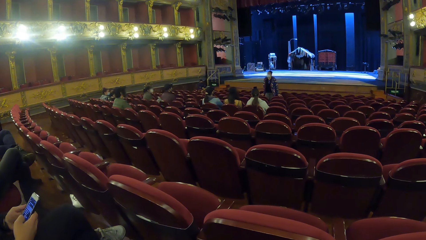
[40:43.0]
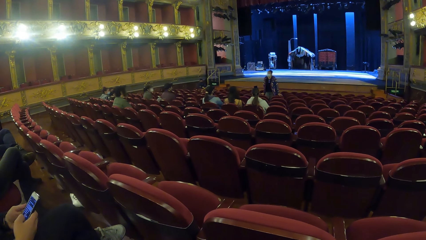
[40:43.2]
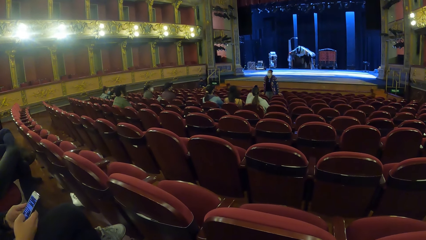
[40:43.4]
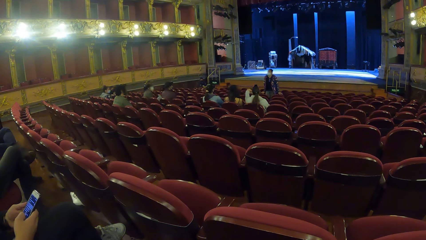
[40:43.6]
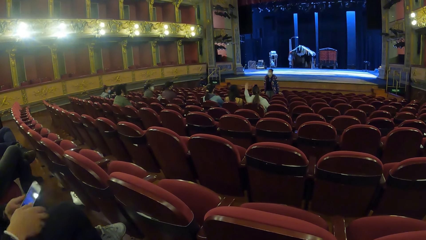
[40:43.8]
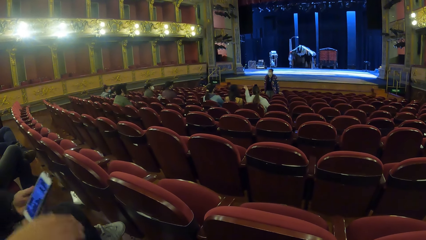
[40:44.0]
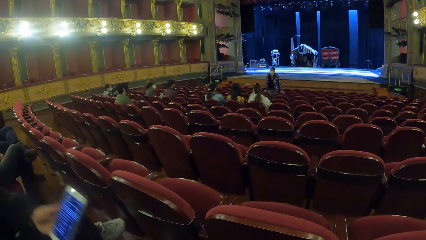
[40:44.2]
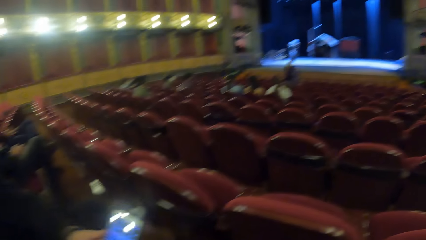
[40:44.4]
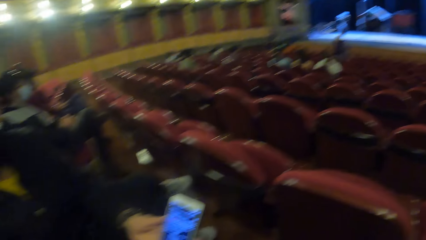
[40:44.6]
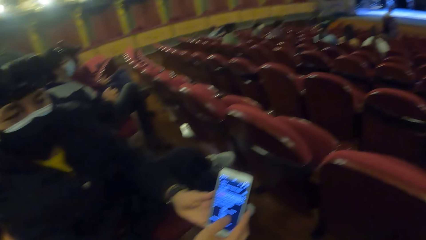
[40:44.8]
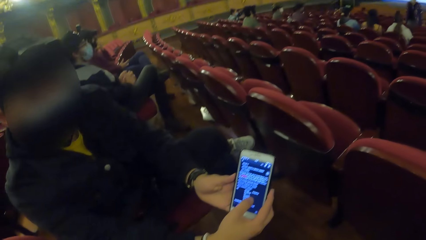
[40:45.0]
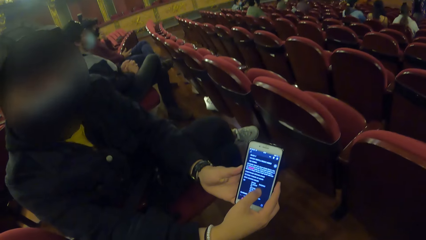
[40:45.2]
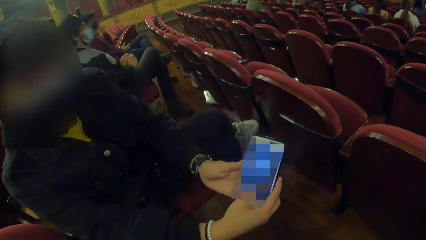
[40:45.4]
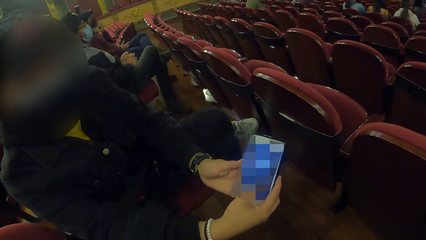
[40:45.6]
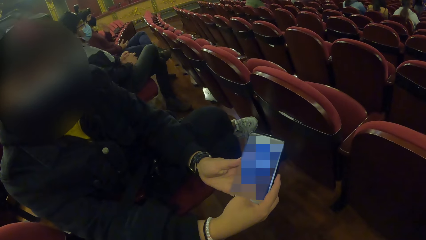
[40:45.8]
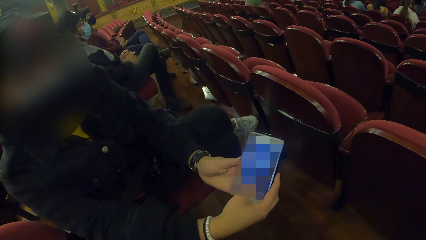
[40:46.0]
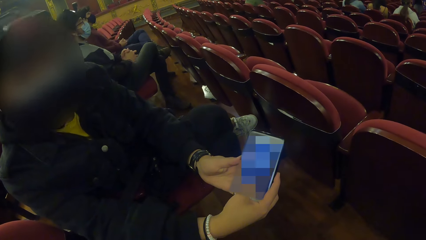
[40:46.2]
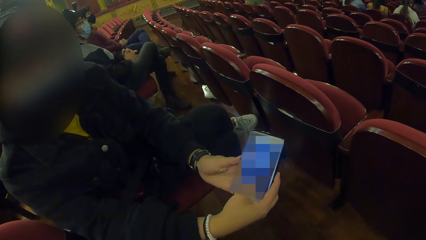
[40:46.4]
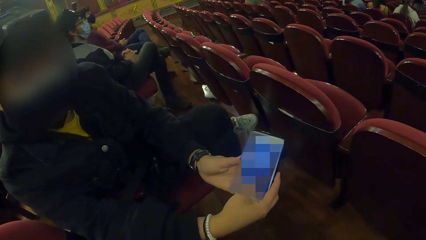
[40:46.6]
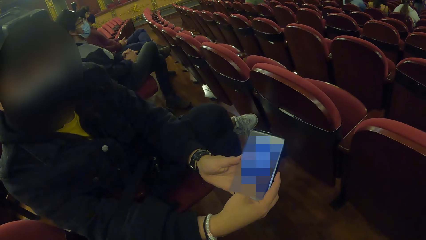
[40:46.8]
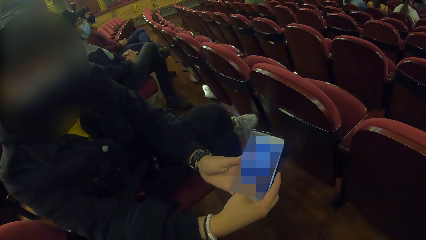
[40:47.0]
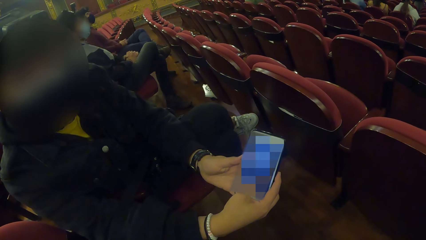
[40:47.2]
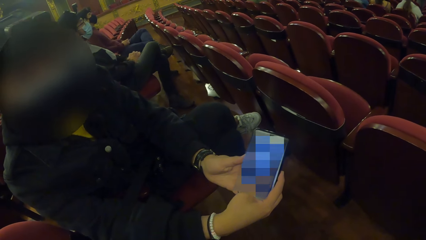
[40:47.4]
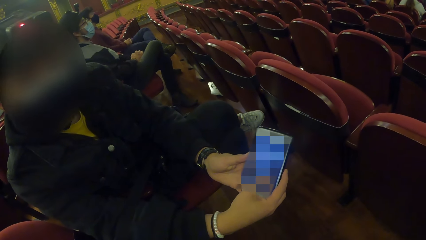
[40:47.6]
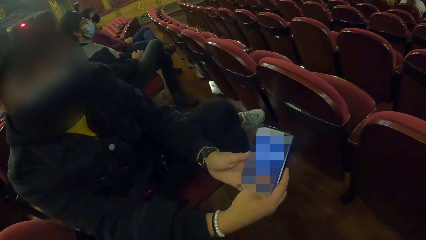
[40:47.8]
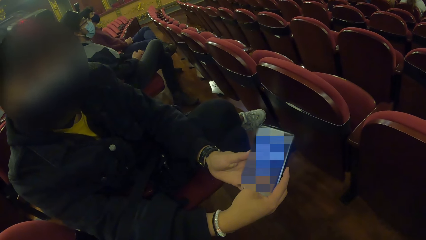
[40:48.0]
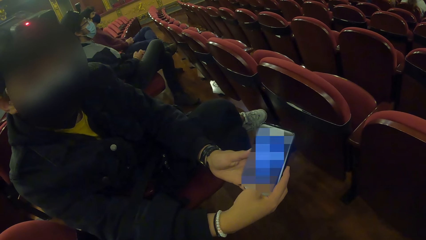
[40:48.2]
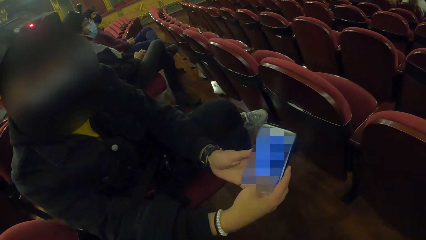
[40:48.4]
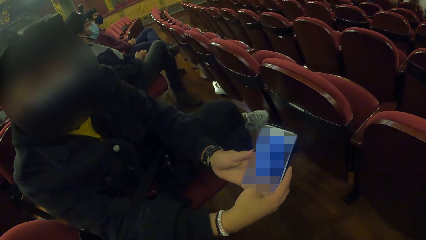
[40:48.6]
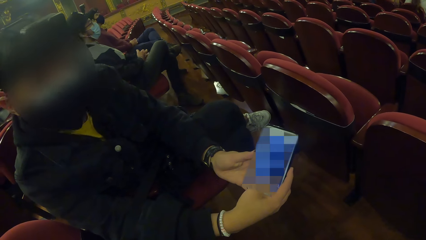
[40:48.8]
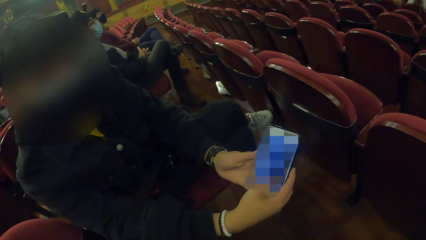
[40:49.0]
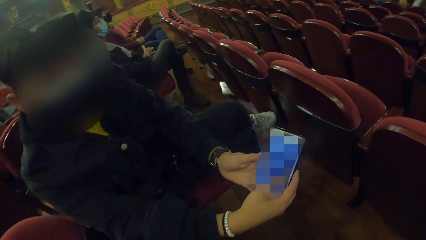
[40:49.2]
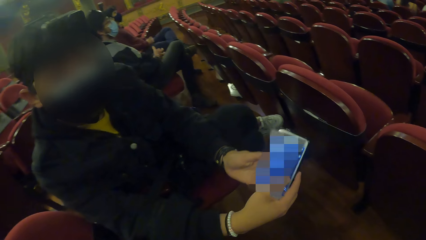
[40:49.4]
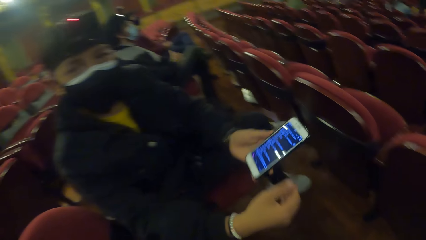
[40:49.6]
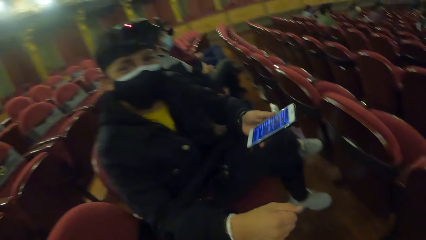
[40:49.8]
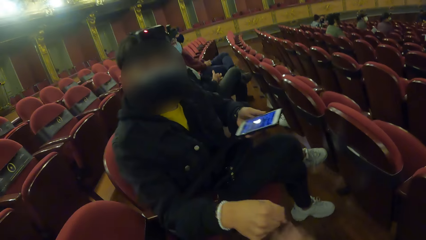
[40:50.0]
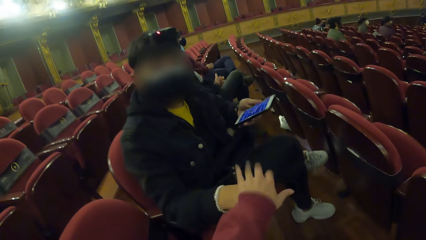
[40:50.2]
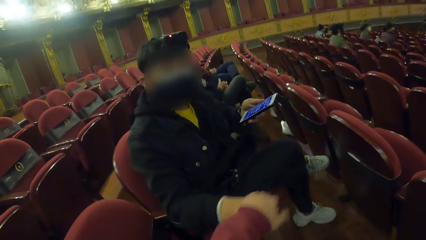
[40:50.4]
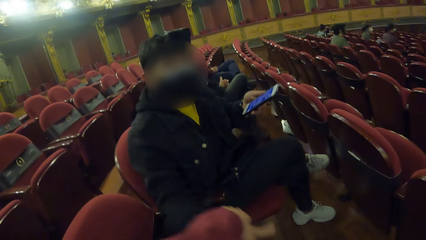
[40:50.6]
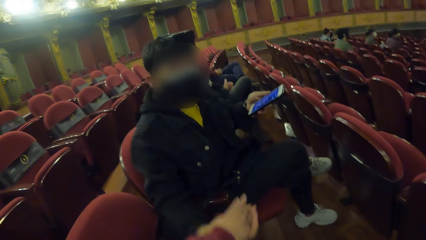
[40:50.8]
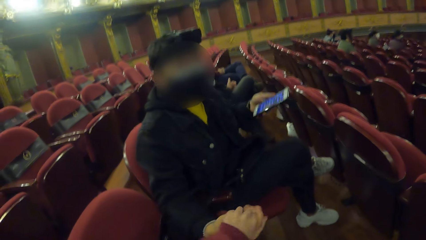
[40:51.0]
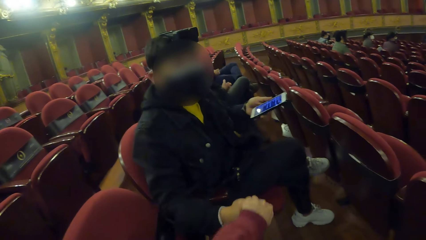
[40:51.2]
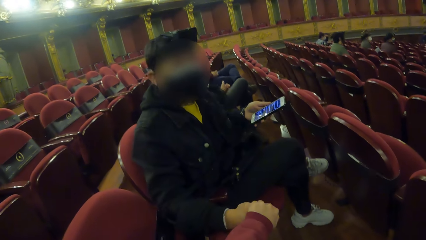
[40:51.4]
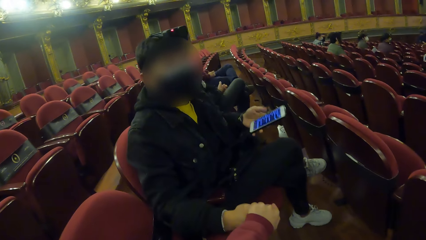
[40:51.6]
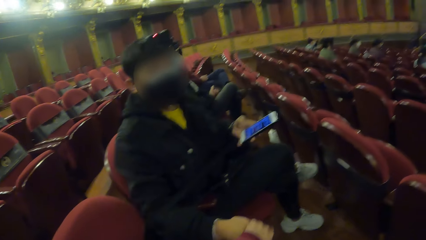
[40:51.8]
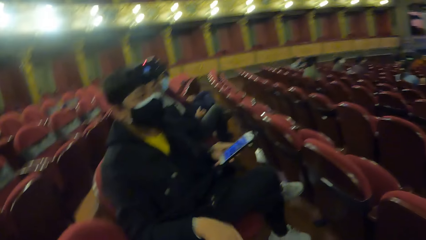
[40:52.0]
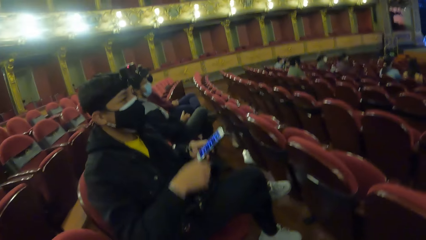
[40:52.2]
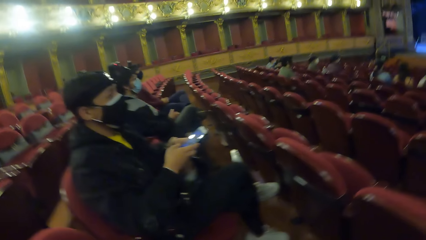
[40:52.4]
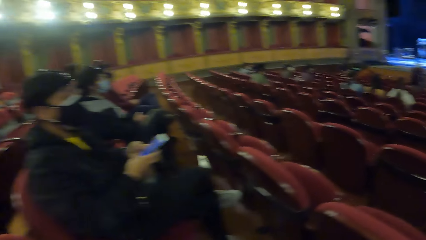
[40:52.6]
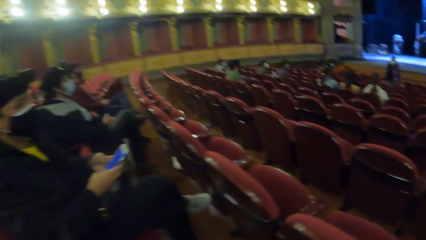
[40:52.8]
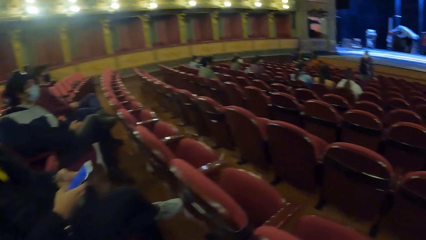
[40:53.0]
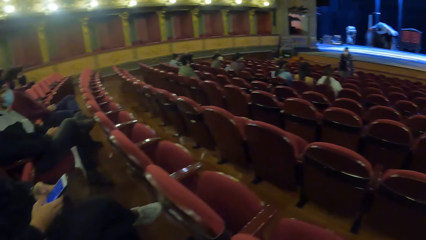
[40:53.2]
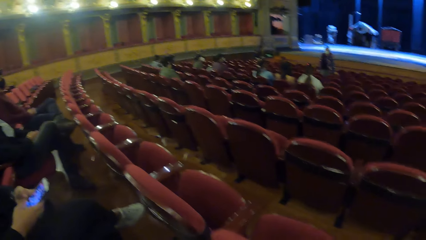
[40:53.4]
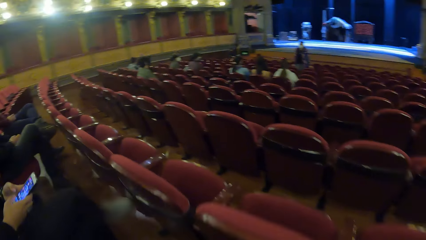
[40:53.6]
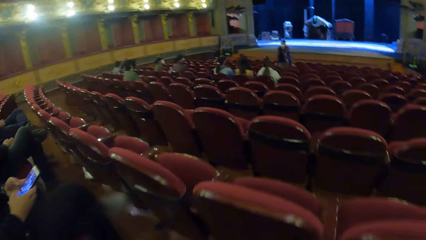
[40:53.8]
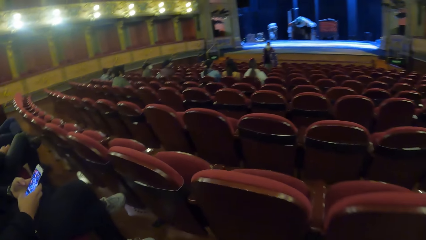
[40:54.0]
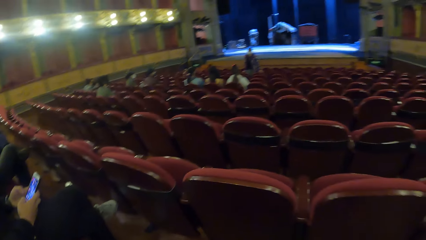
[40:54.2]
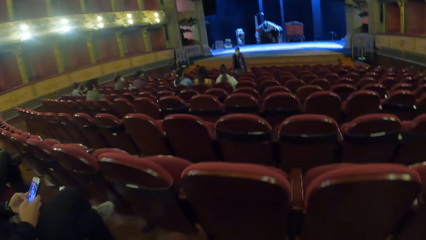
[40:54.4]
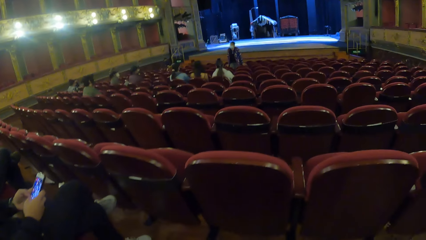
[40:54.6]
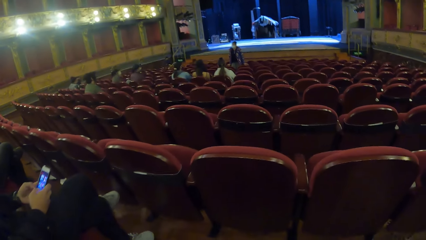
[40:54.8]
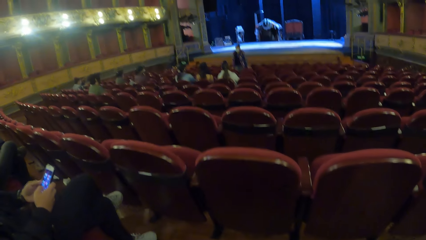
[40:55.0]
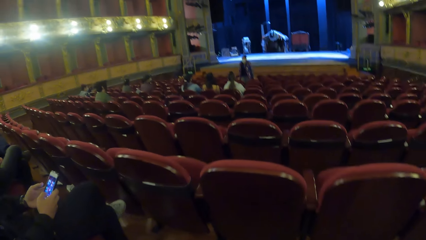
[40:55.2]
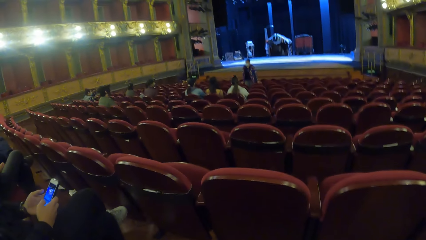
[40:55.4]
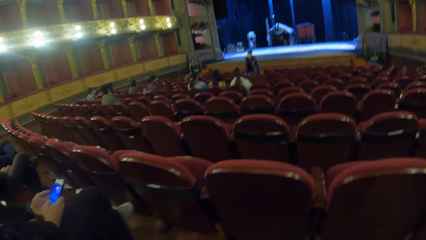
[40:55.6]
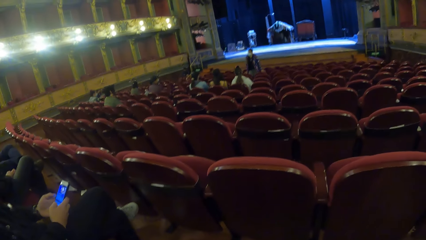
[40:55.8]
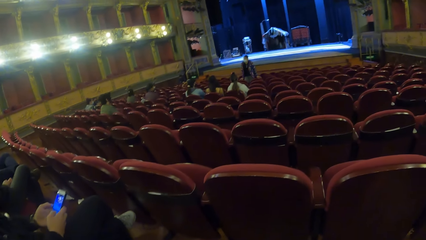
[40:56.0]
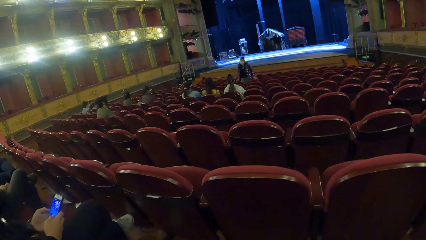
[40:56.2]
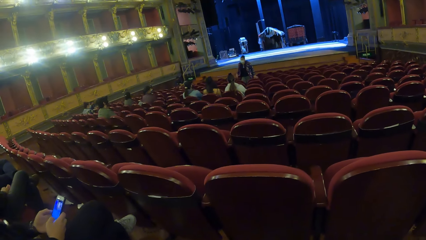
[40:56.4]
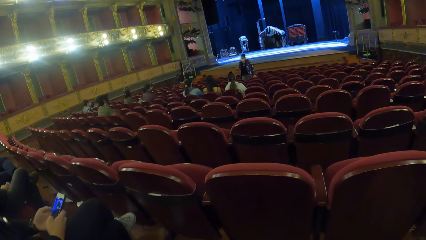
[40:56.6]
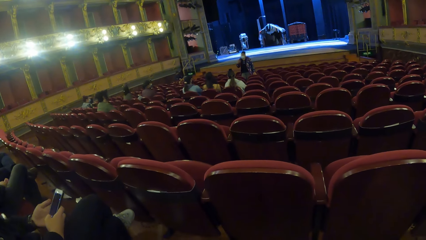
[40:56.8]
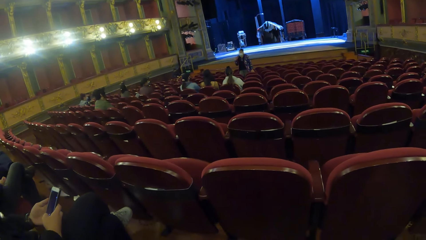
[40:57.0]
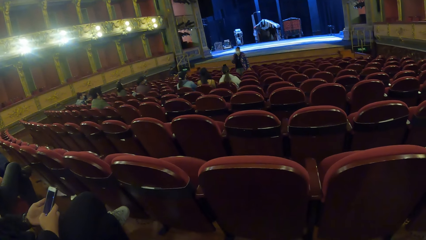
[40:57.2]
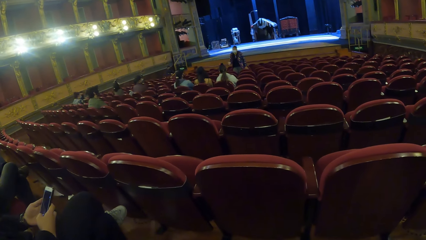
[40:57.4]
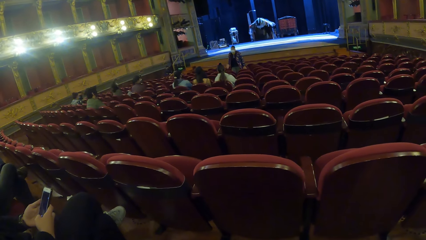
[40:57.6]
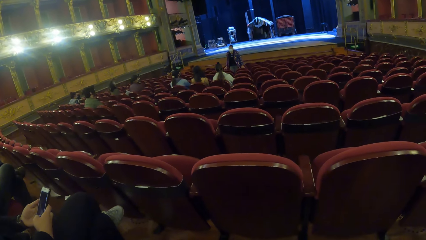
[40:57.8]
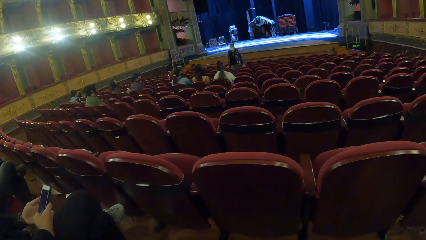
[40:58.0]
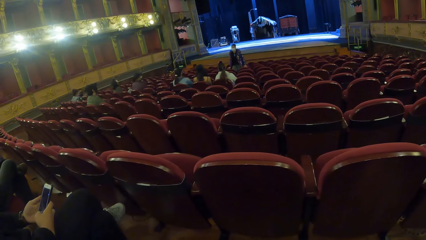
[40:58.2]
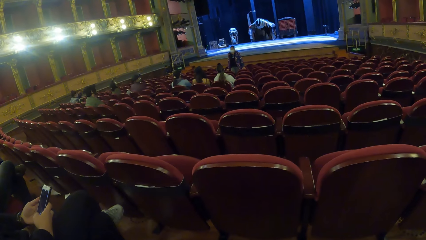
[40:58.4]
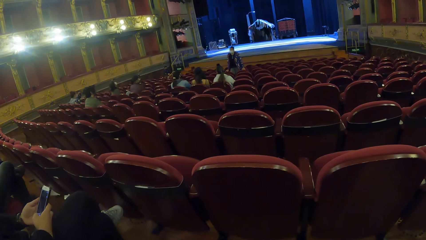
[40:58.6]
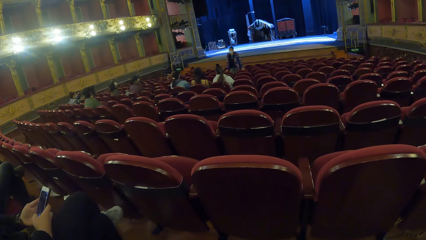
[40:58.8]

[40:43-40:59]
A man shows the phone screen to the camera wearer with his hands. The camera wearer looks at the phone. She grabs another man's right hand with her left hand. The other man operates the phone with both hands. The camera wearer looks at the people.
